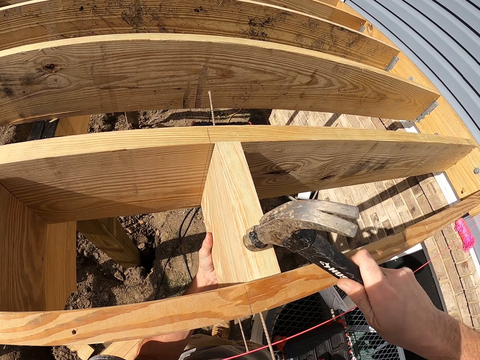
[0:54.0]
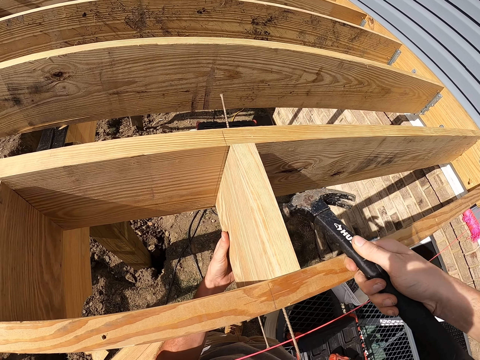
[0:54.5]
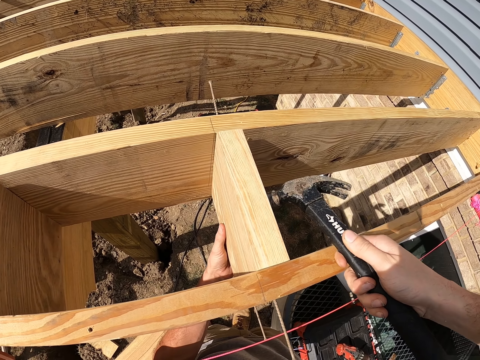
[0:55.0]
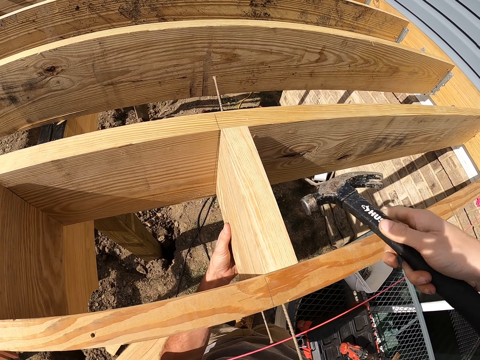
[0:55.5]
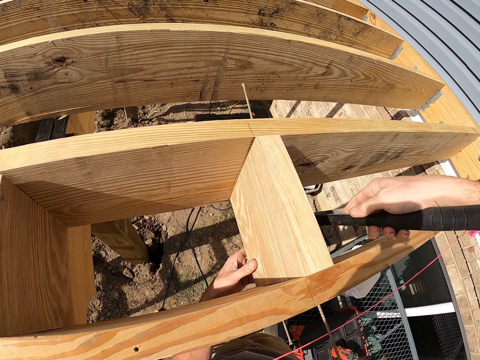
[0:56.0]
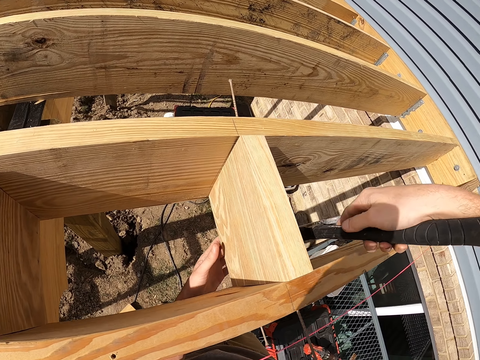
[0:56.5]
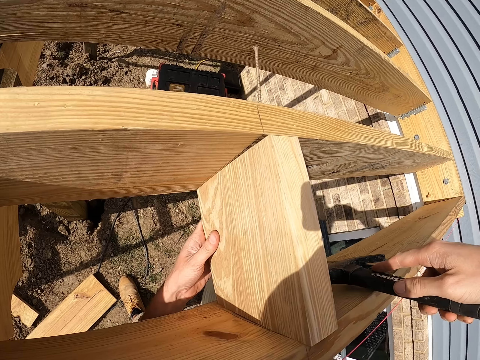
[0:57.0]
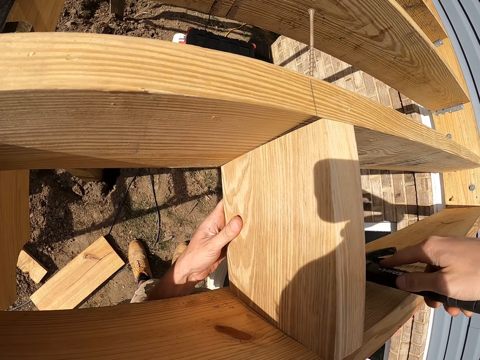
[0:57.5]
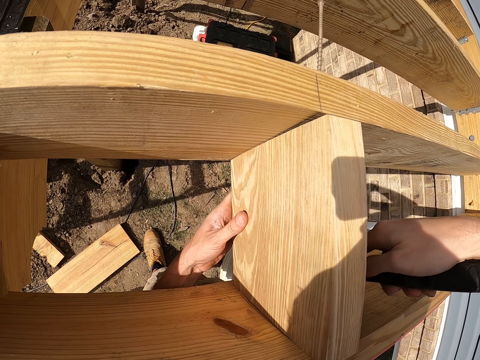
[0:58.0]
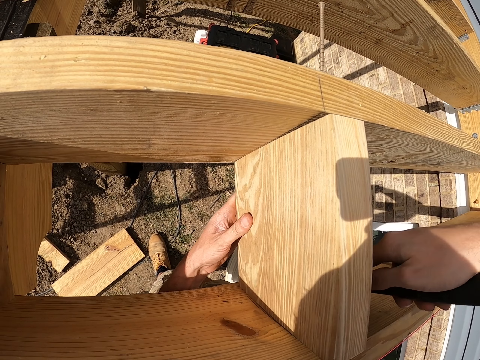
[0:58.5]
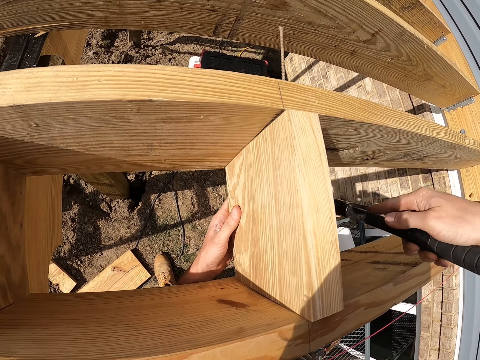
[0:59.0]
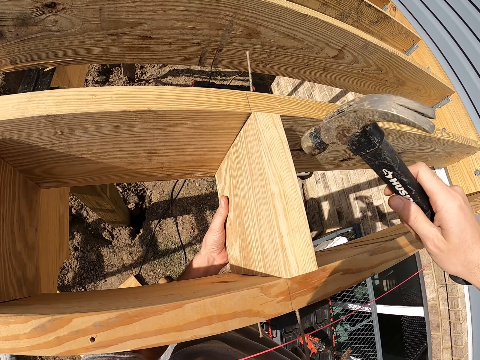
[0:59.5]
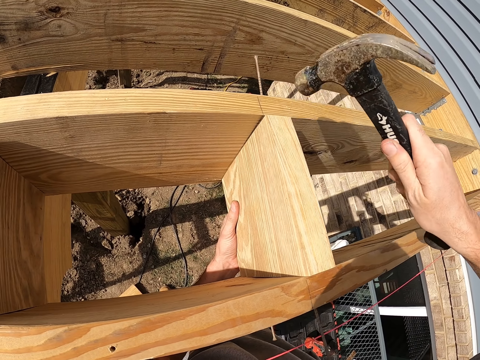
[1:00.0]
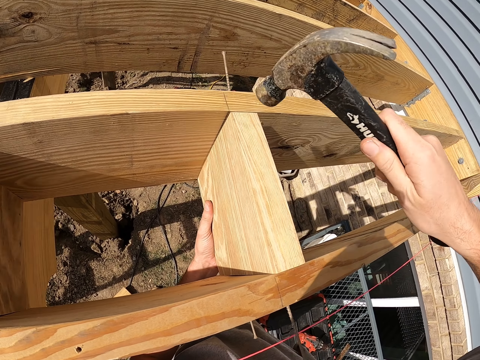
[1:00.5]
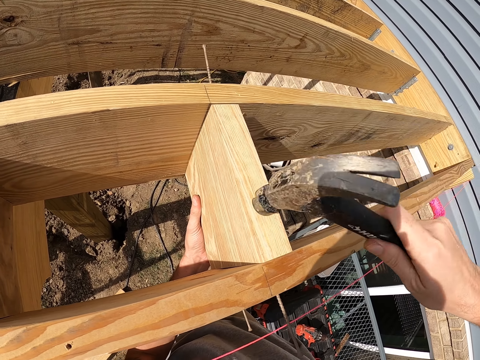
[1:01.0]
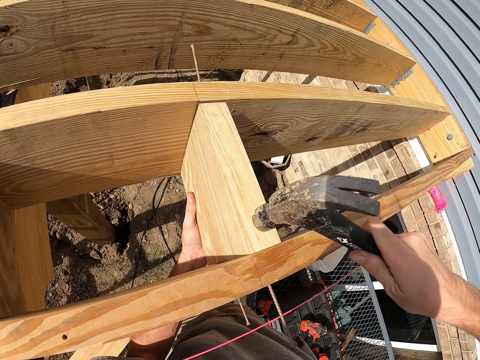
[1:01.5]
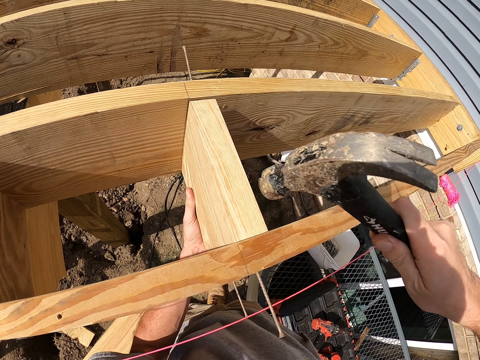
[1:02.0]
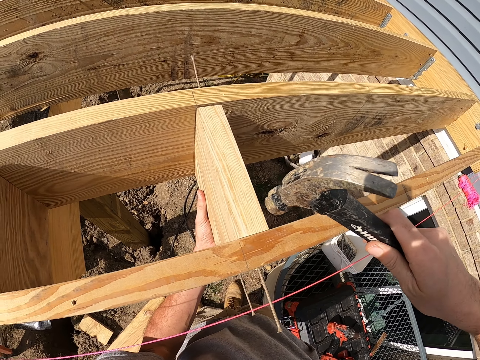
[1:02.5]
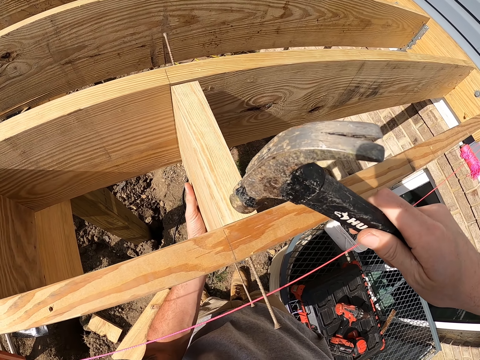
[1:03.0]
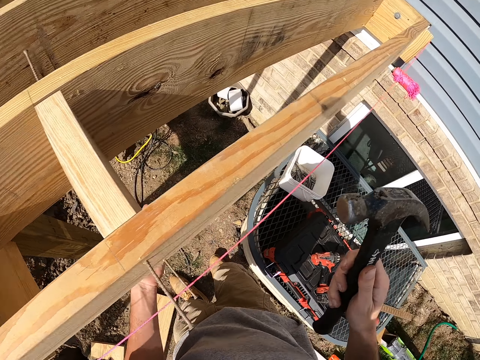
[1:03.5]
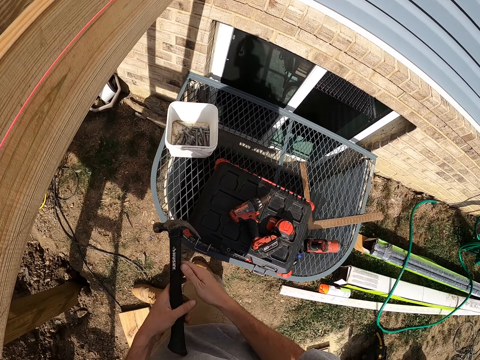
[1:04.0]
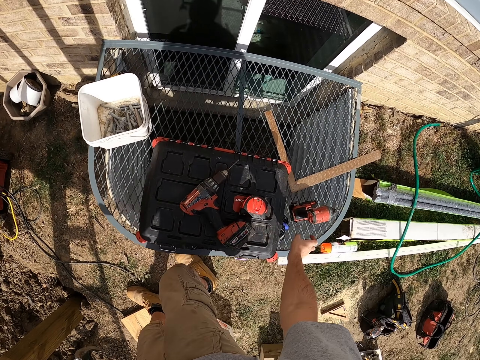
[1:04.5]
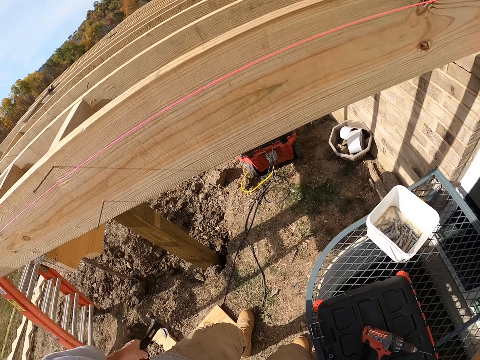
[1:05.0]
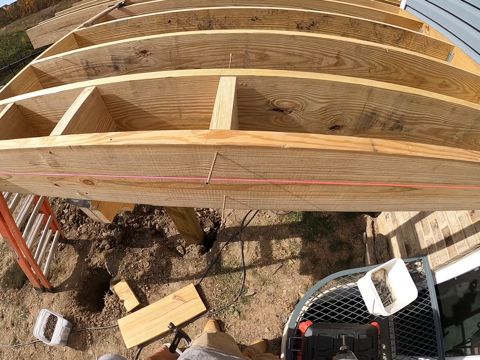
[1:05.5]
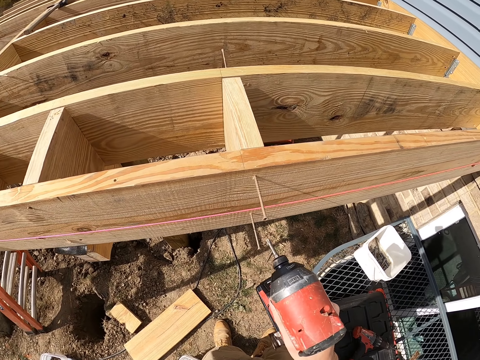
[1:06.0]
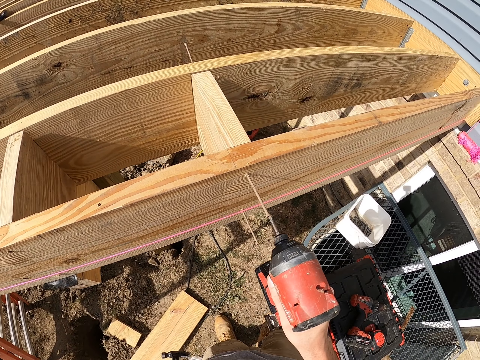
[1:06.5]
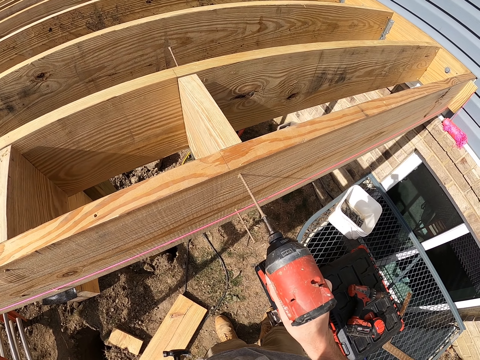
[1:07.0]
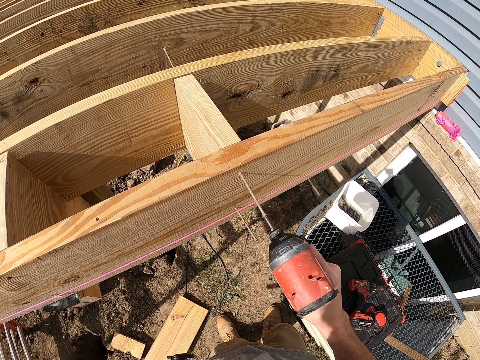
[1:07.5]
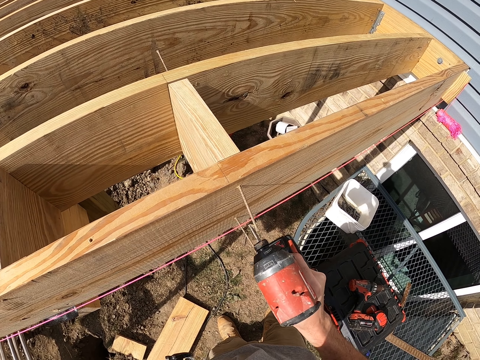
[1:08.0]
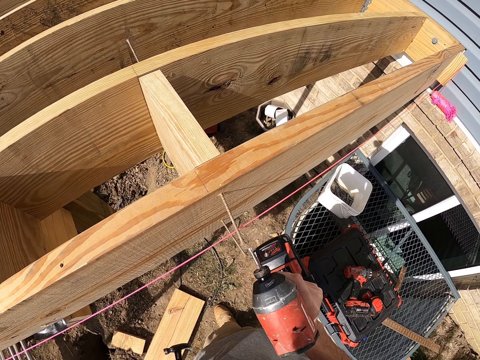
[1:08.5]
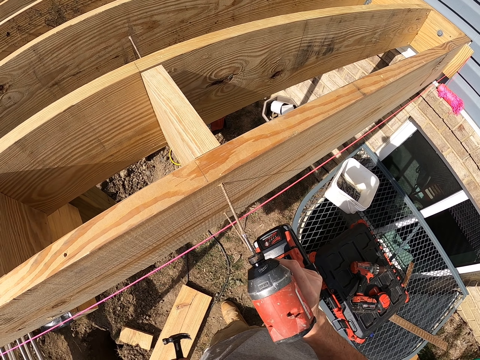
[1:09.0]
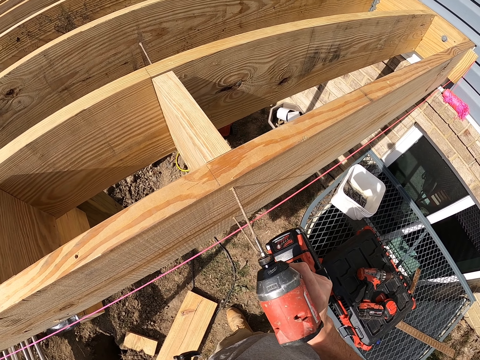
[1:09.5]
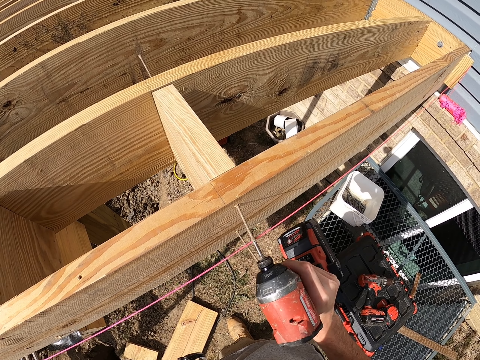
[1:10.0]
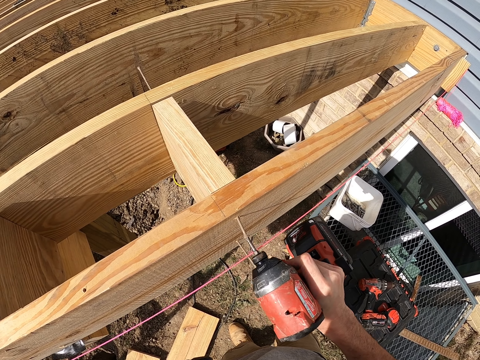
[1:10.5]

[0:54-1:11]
The camera wearer puts down the hammer. They pick up the drill. They drive in the nail into the wood using the hand drill.

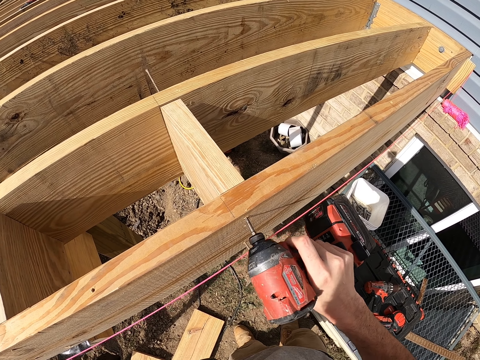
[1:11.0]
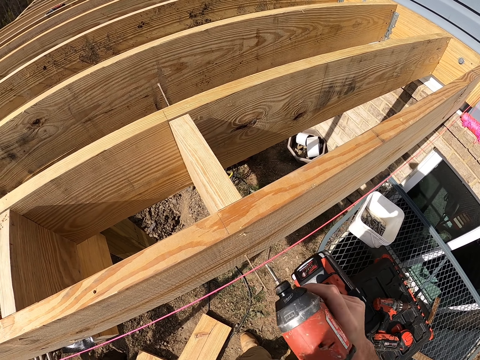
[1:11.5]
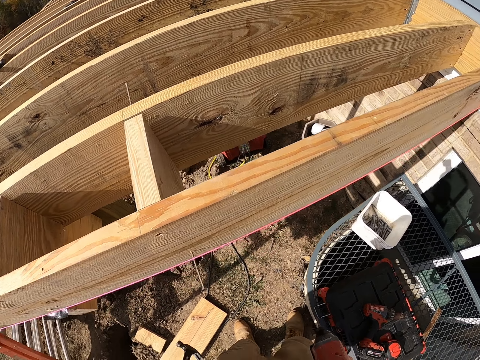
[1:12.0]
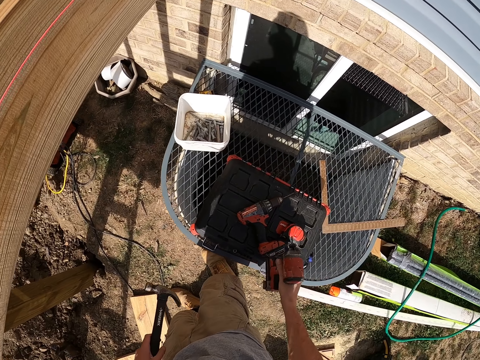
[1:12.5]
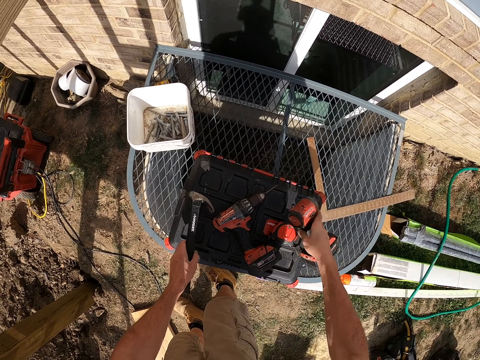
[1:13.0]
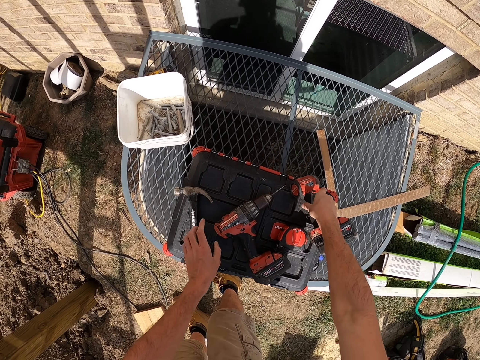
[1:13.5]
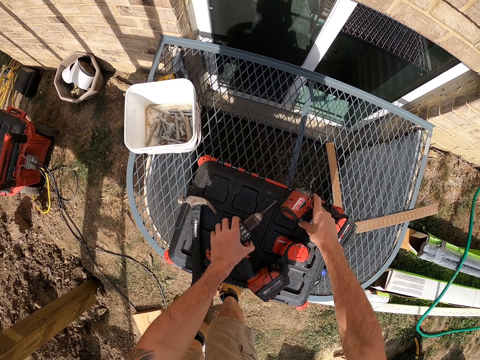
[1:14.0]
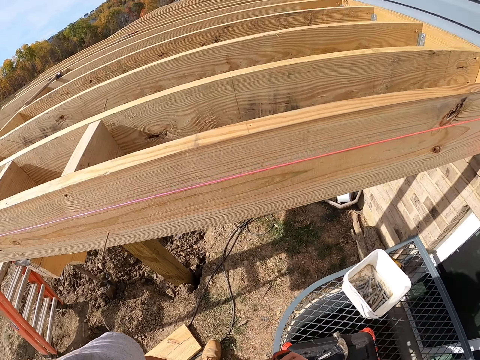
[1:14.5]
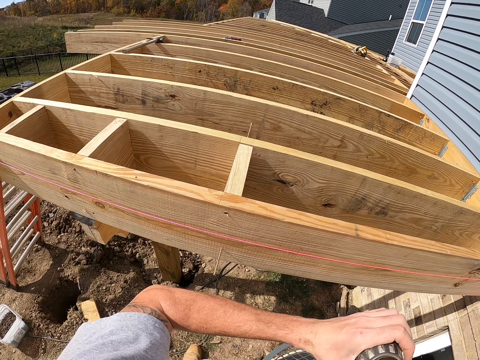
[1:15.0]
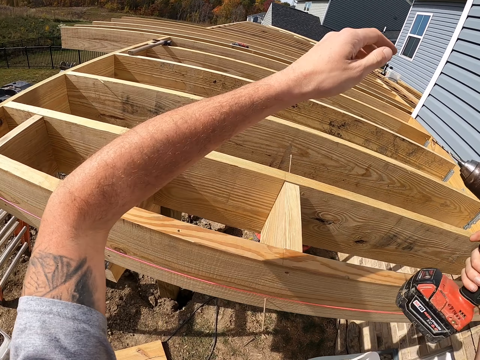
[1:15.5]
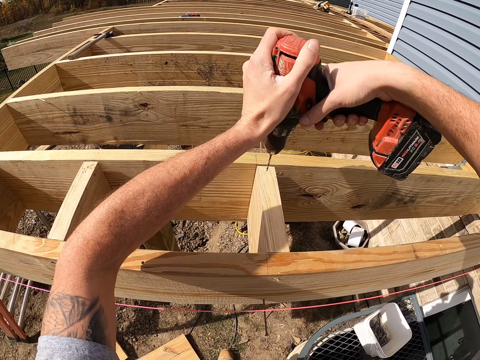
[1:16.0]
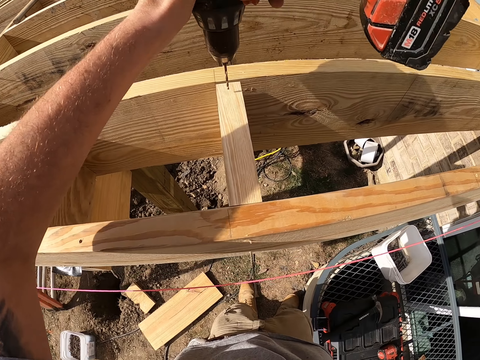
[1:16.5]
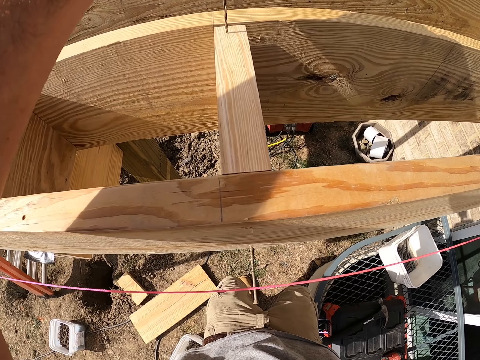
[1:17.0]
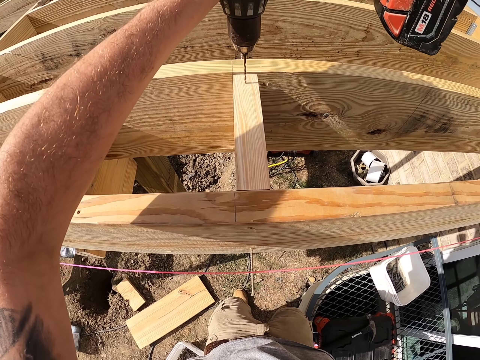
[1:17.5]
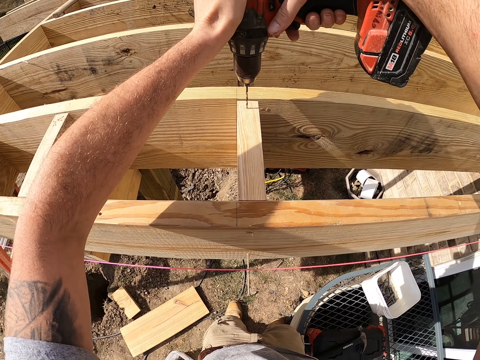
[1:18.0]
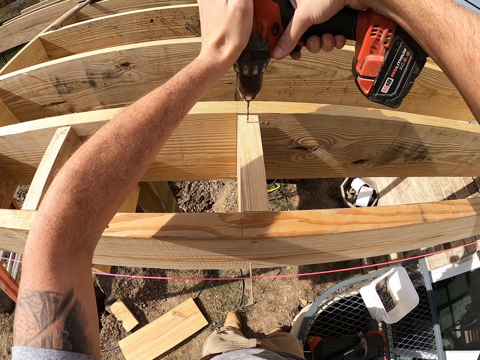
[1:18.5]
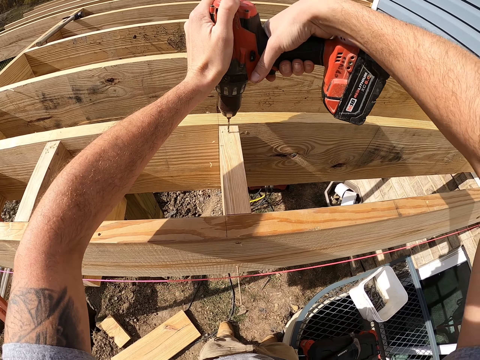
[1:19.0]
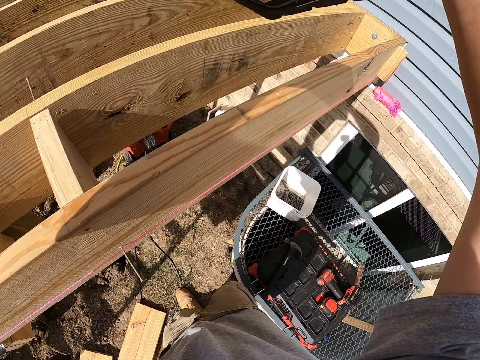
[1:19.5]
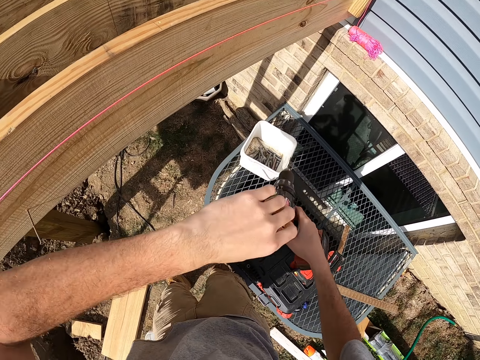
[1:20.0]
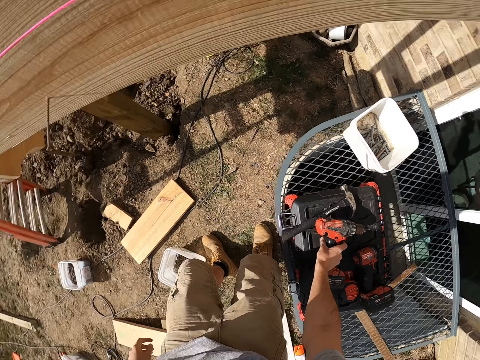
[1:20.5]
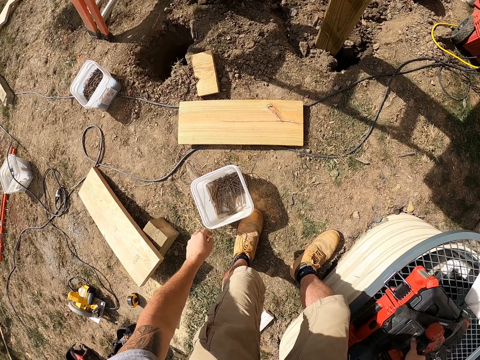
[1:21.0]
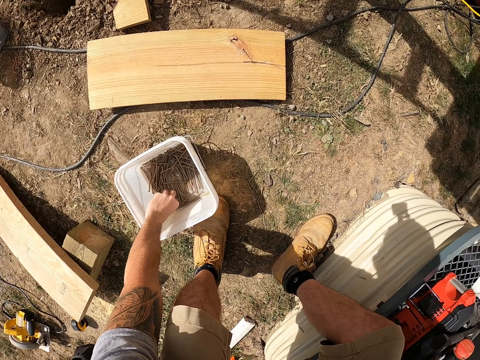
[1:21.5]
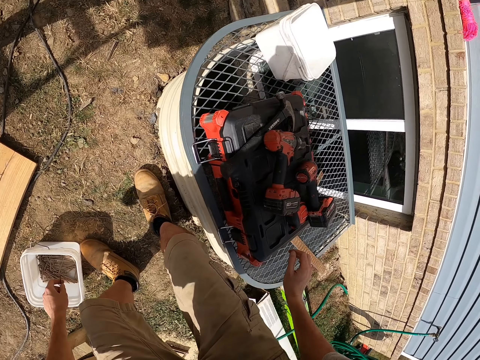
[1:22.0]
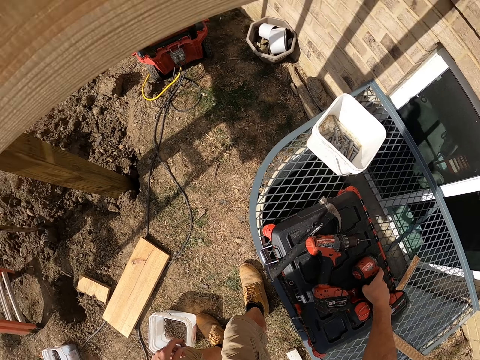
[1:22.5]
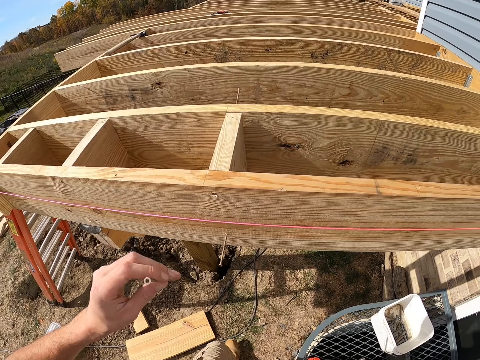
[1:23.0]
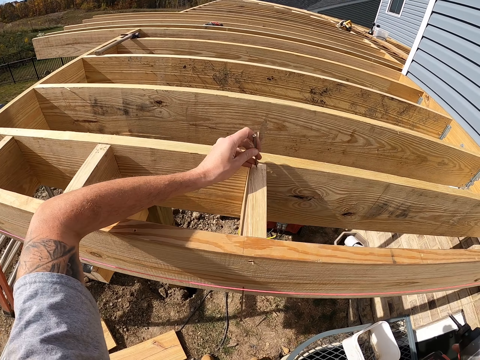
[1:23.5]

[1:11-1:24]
The camera wearer drills the wood using the hand drill. They put the hand drill on something. They pick up the nails.
